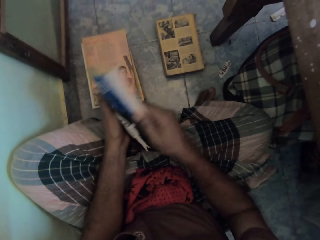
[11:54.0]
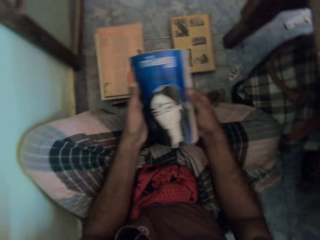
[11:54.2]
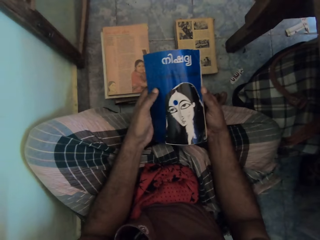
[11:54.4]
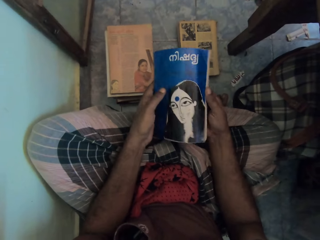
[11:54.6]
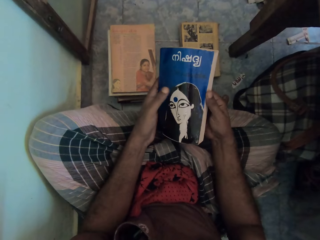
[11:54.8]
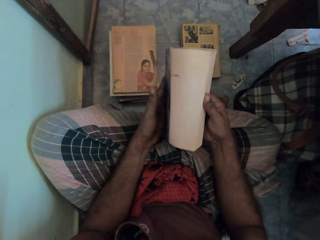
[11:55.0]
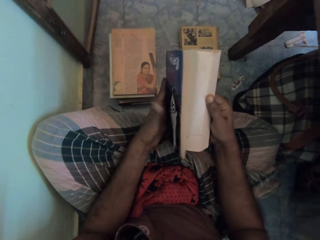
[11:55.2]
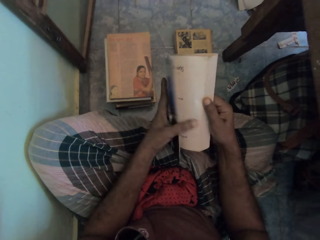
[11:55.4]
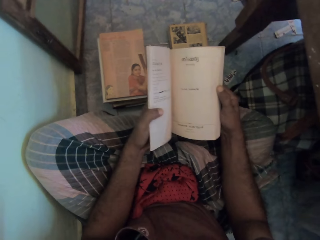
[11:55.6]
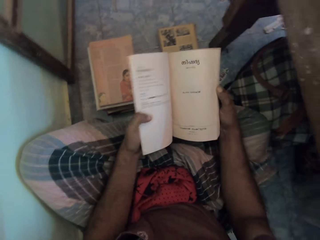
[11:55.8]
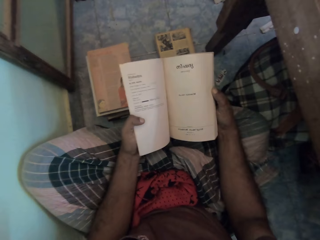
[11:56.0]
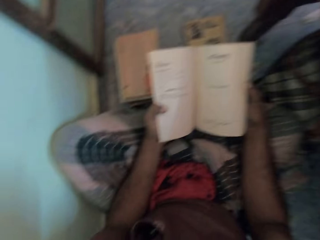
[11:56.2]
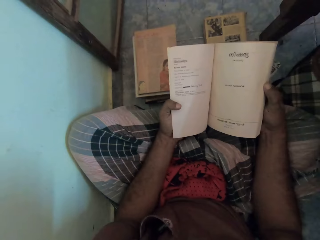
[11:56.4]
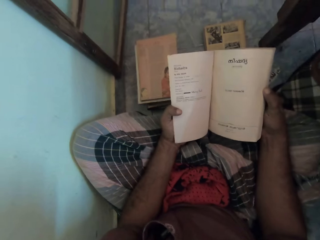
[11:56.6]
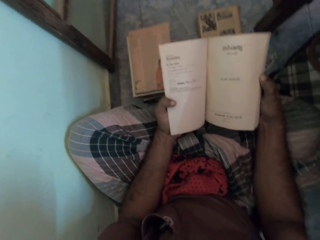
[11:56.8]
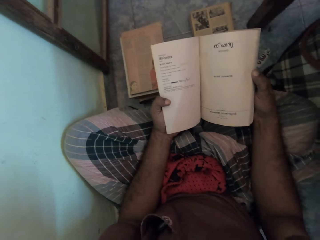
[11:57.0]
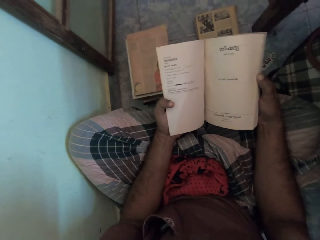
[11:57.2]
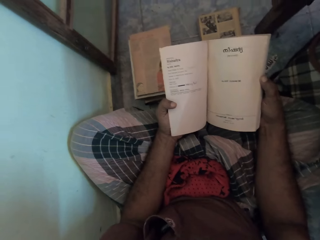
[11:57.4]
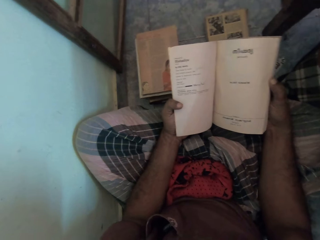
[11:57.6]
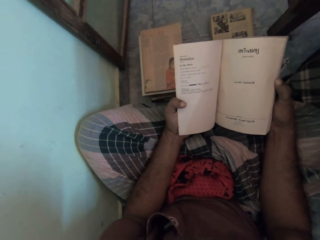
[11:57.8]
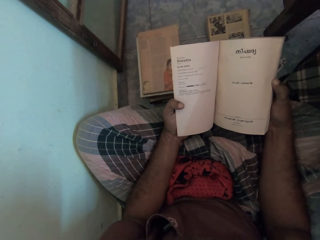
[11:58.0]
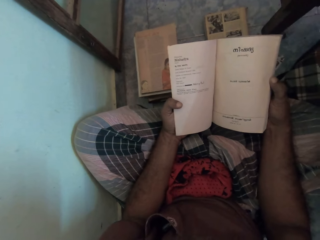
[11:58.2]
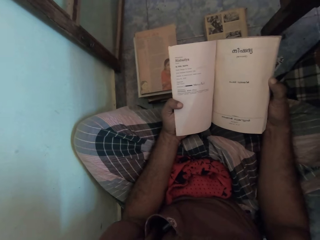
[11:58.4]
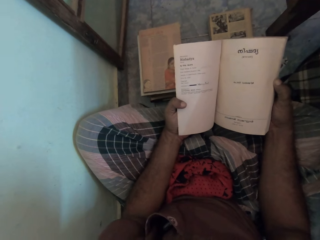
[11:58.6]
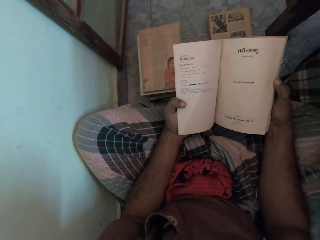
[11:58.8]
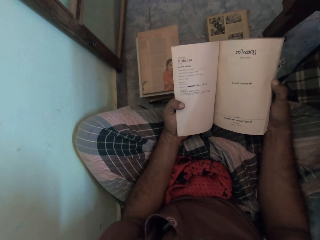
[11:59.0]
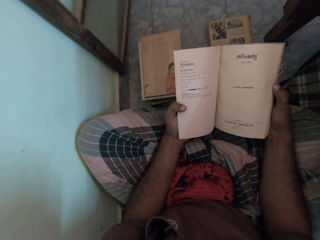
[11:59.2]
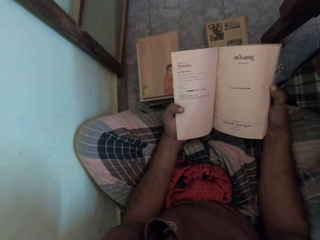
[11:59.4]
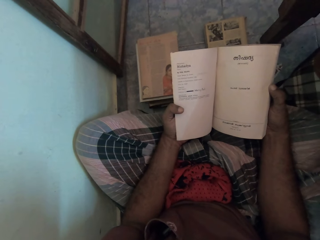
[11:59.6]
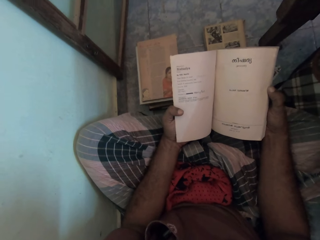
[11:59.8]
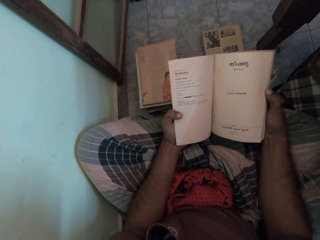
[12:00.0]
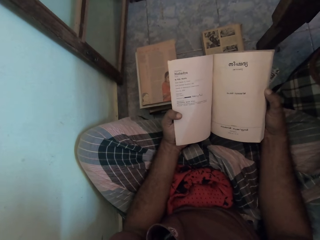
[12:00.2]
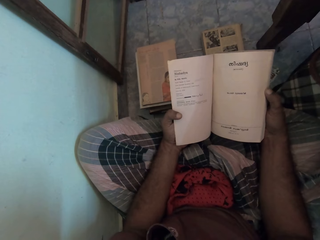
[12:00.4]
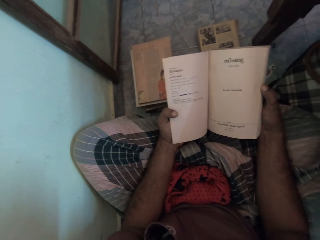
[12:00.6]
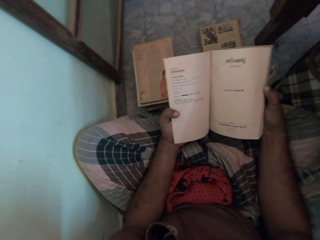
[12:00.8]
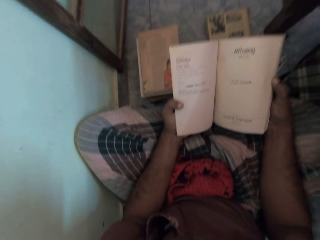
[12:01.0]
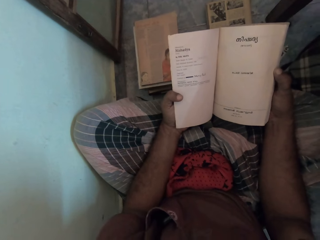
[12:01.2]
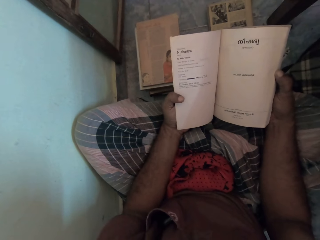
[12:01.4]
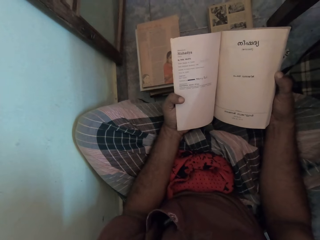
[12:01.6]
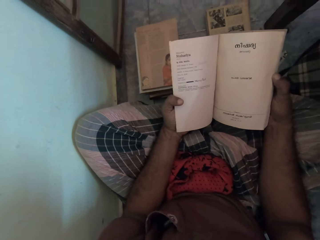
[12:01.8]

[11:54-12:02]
The camera wearer opens the book. They check the book. They read the book.

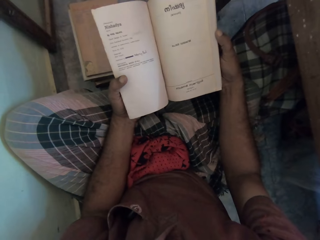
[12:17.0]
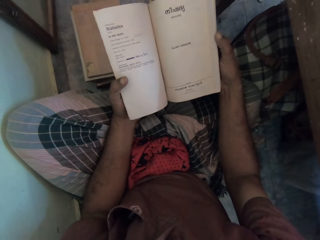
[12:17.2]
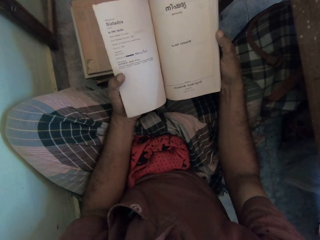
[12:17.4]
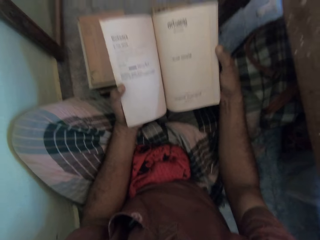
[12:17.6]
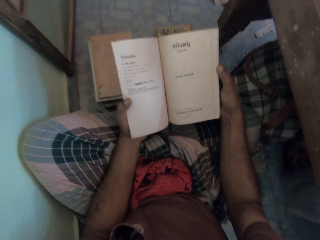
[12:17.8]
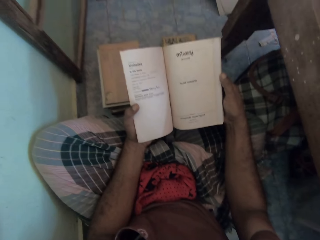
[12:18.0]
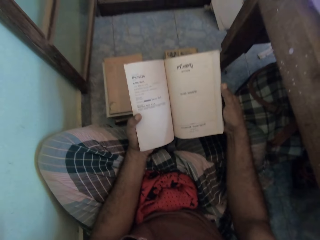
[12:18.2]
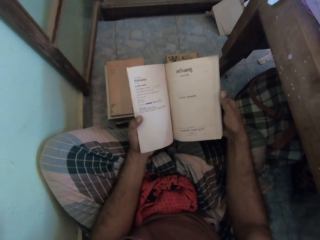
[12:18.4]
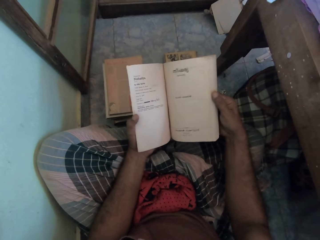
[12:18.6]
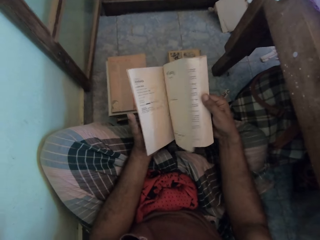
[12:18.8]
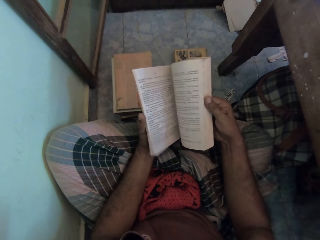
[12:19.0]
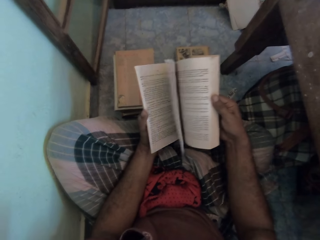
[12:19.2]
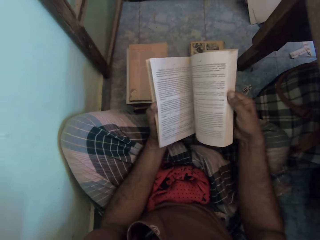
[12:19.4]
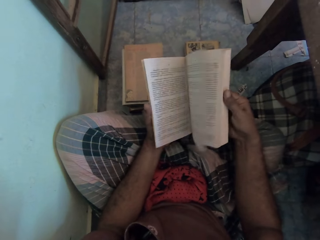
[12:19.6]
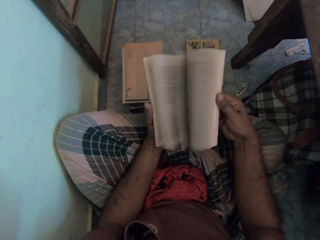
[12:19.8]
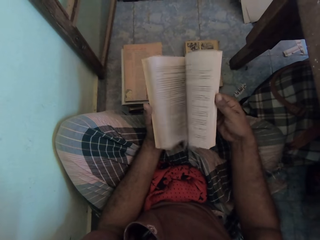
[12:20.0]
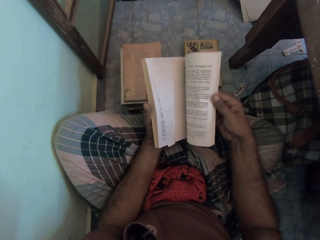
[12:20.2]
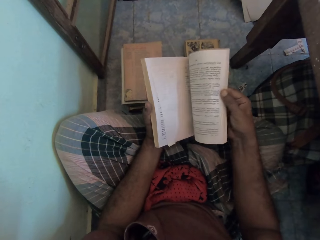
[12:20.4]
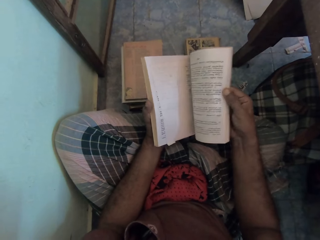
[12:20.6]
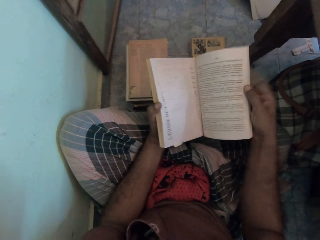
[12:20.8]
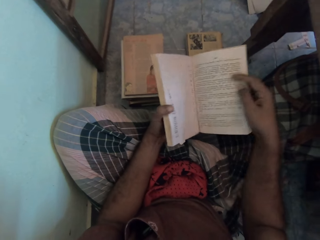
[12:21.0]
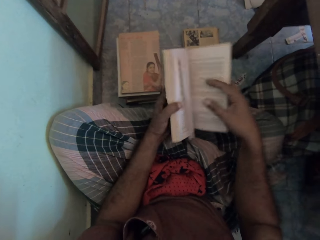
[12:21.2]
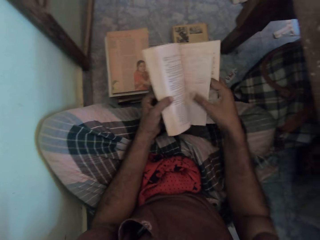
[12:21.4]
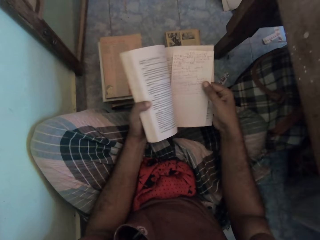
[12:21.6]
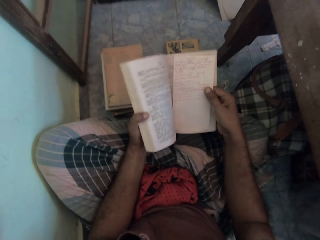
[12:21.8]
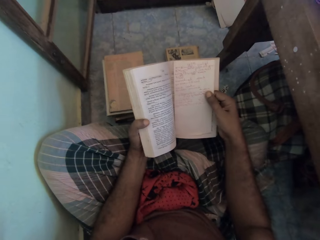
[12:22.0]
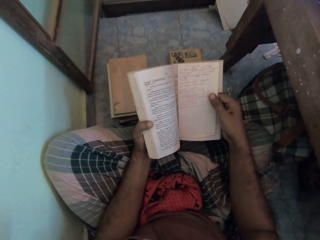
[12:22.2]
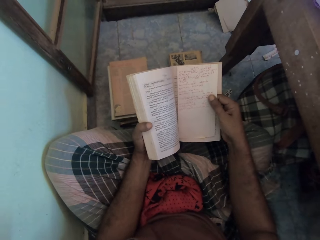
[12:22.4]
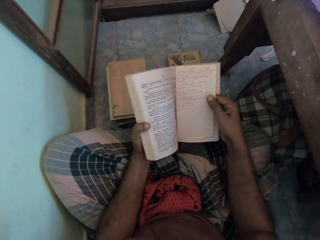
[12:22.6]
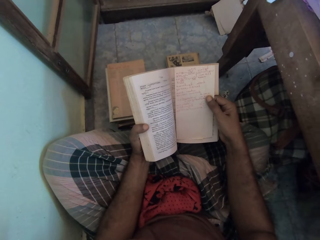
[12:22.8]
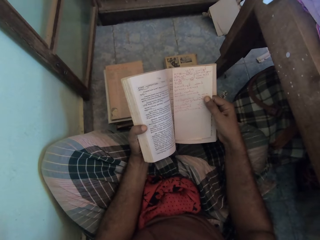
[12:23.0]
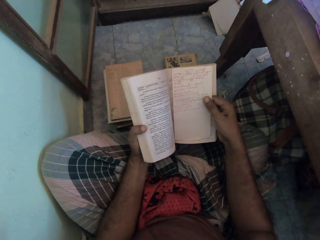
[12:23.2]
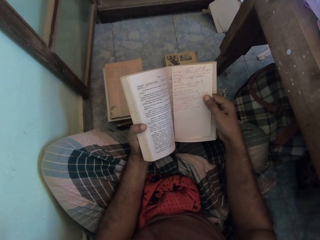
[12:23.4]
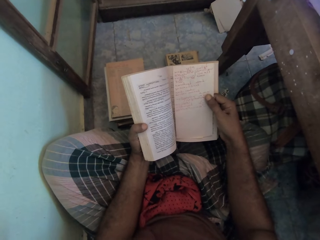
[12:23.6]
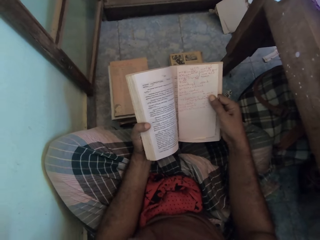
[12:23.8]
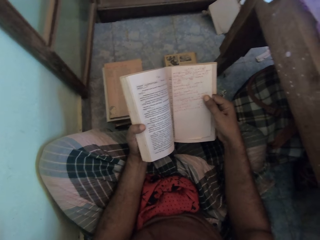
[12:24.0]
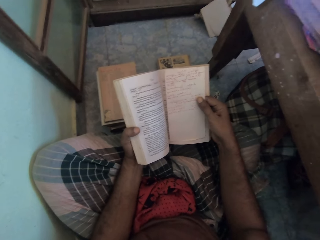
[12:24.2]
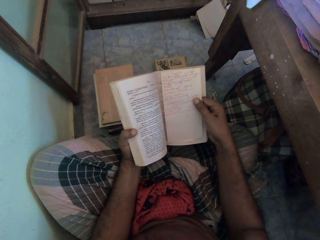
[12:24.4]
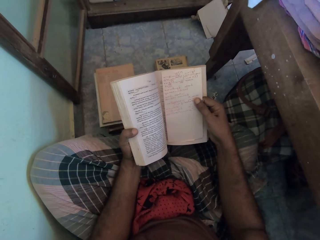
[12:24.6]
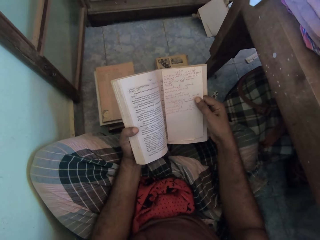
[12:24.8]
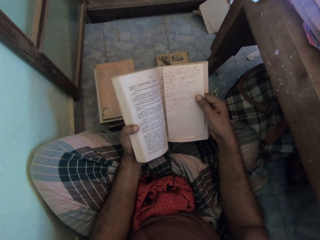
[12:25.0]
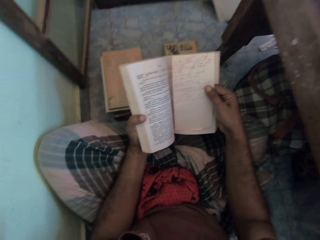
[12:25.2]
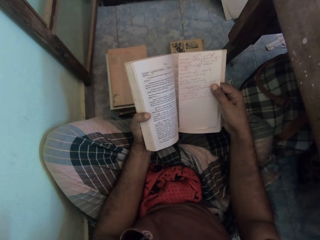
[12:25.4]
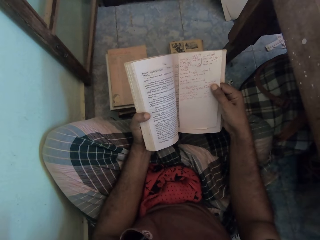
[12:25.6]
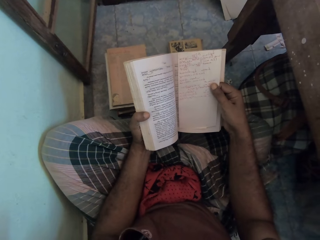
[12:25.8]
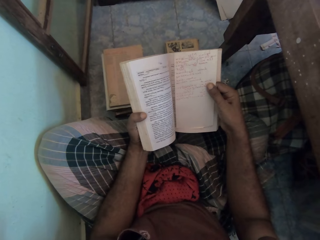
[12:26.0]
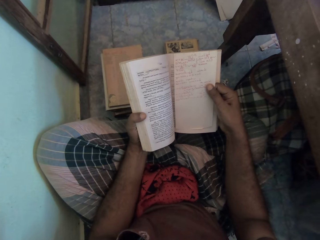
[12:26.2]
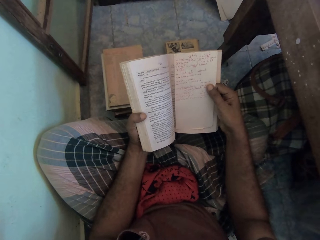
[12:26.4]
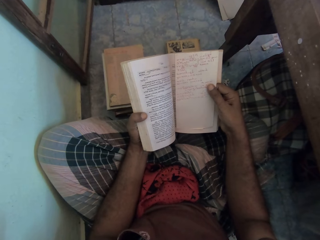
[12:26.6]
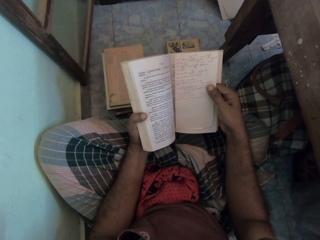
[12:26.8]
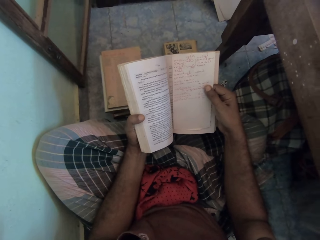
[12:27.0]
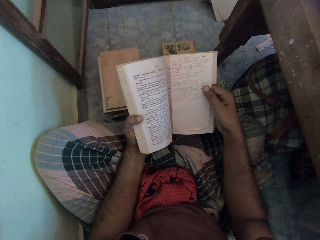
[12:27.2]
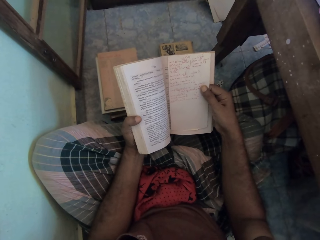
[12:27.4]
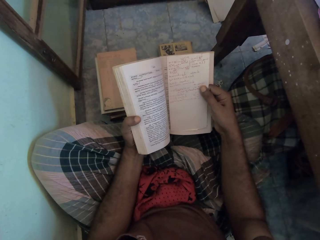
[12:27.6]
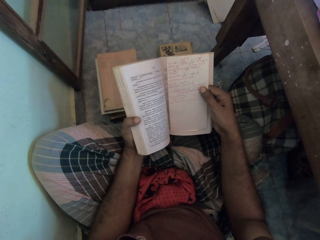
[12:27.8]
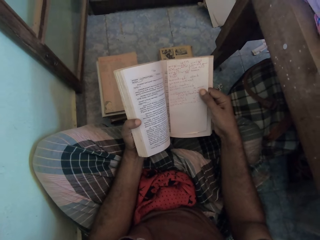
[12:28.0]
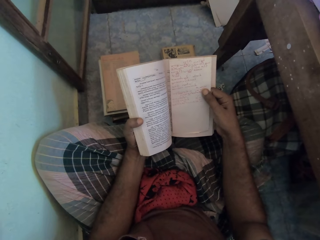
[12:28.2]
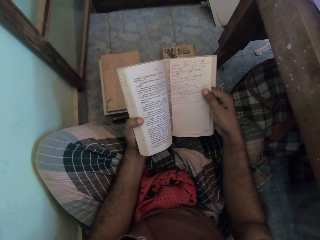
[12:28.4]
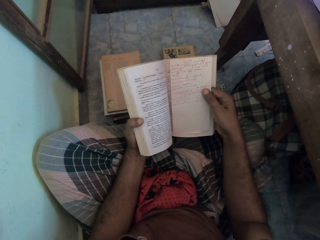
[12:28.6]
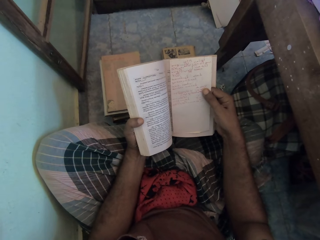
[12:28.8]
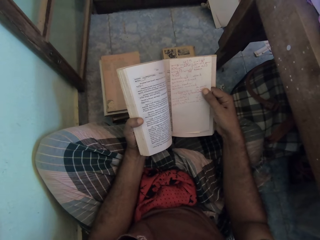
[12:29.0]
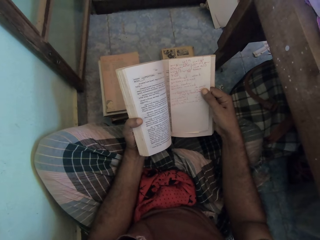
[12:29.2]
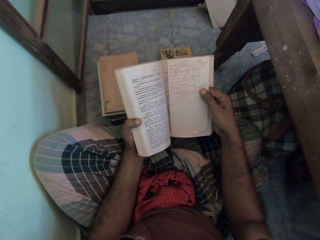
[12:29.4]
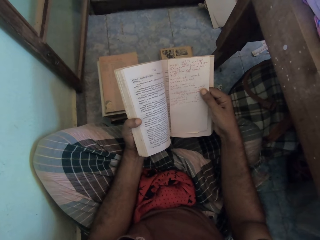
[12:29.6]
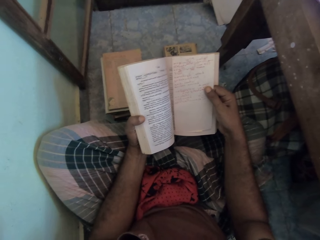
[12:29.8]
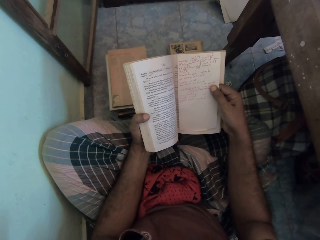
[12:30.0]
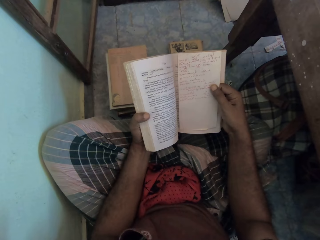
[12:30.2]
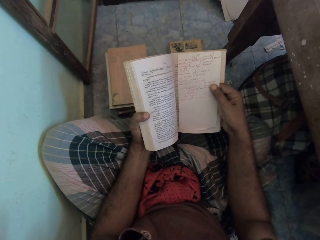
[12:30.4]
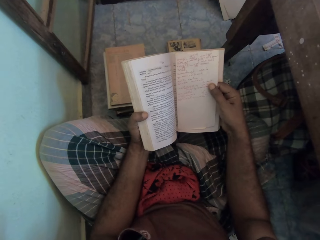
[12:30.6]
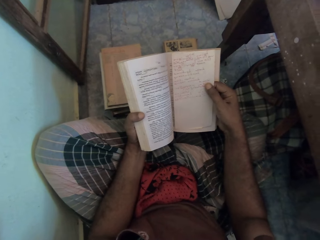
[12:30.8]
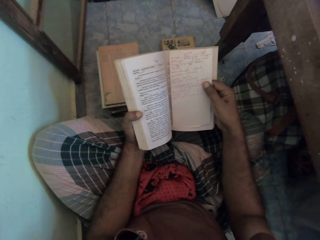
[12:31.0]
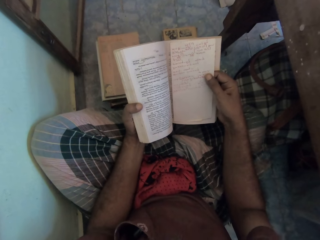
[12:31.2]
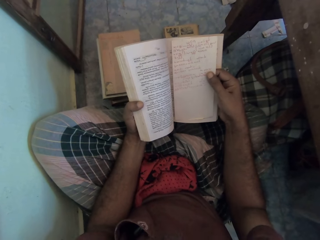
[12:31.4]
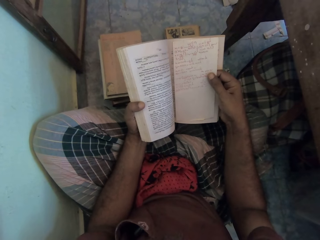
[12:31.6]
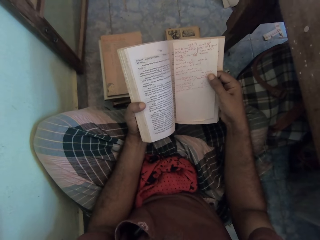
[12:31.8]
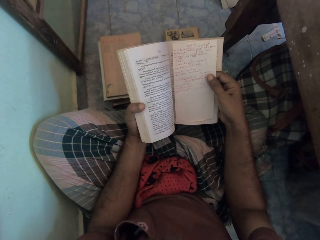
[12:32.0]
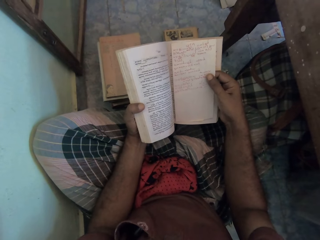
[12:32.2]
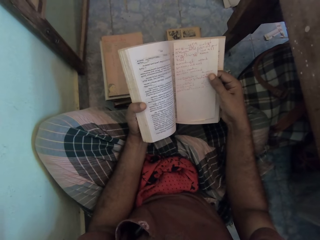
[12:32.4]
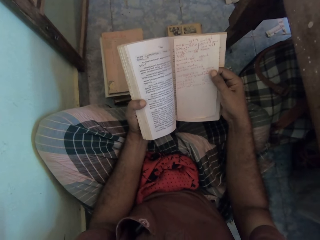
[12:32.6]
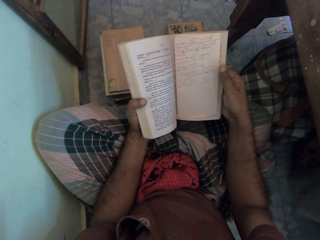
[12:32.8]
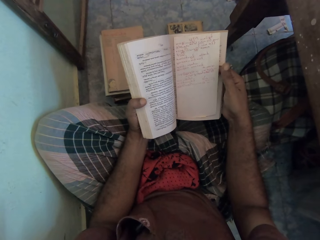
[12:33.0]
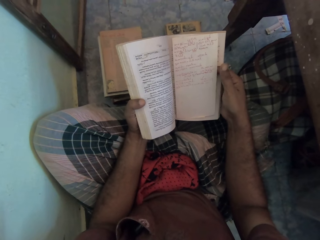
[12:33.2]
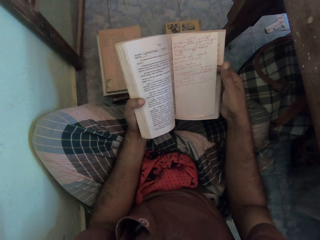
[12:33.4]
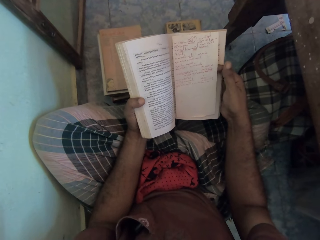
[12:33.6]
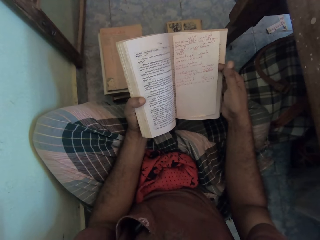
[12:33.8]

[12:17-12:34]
The camera wearer opens the pages on the book. They hold a paper on the right hand. They read the paper in the book.
